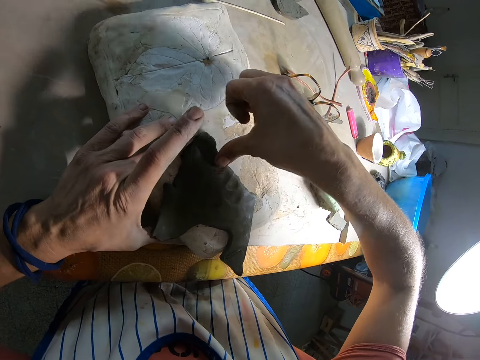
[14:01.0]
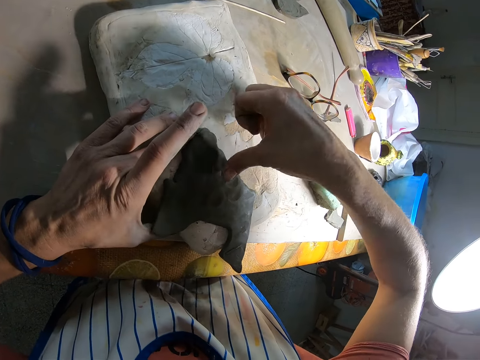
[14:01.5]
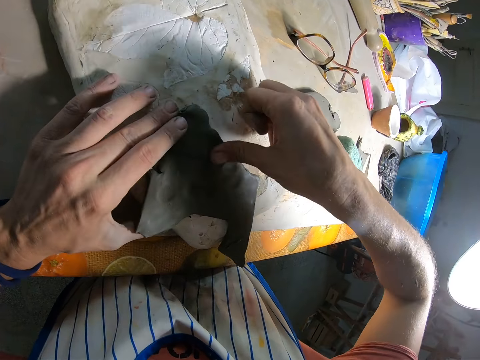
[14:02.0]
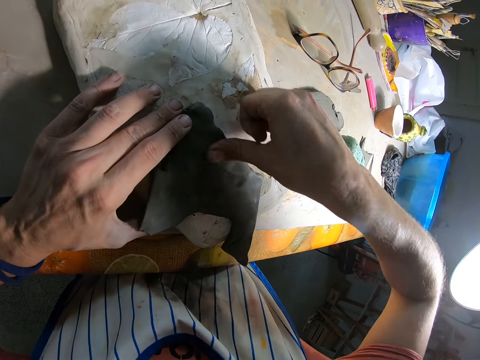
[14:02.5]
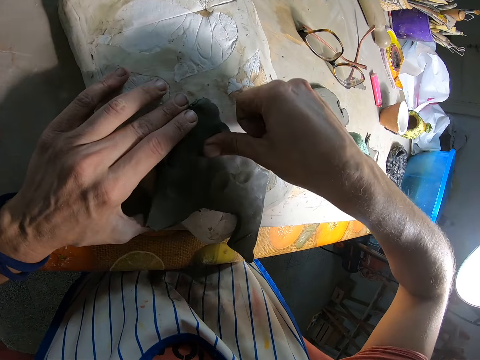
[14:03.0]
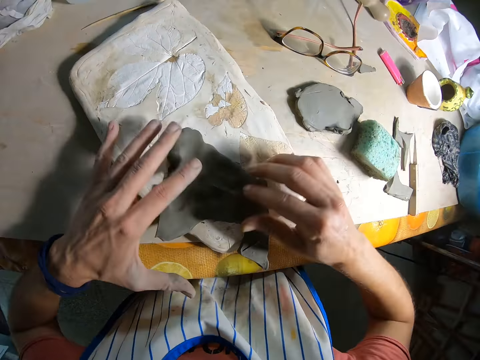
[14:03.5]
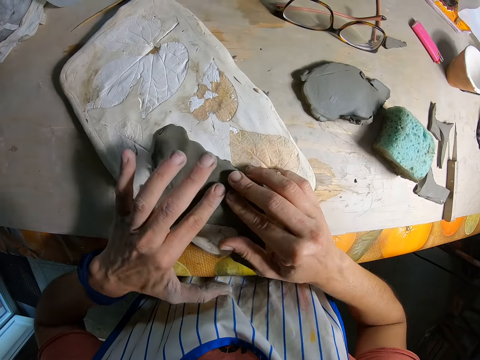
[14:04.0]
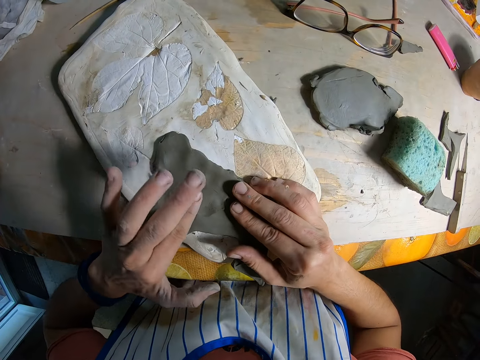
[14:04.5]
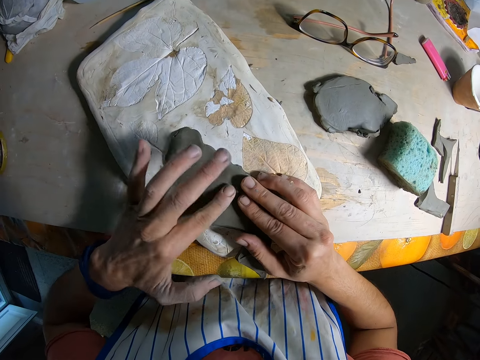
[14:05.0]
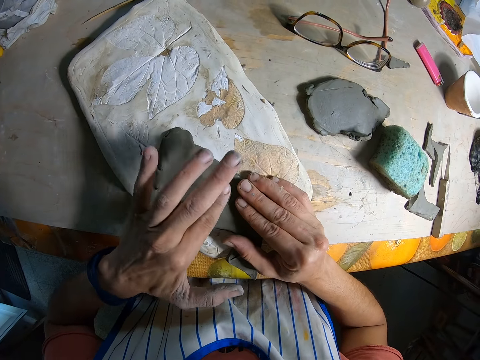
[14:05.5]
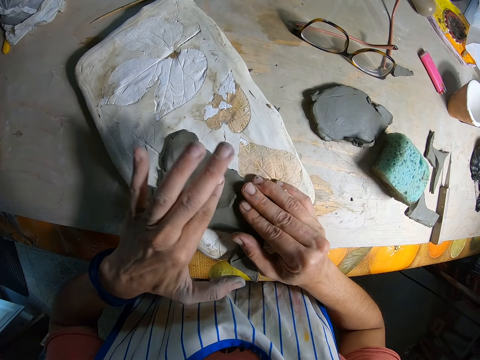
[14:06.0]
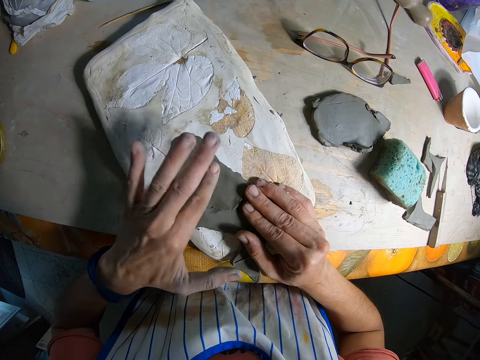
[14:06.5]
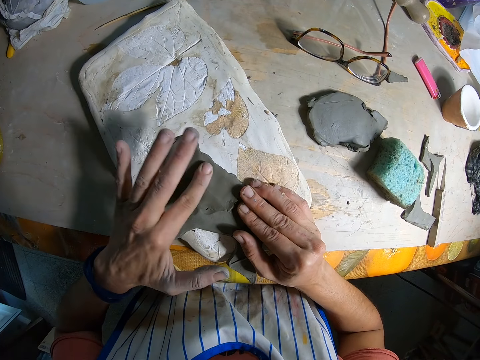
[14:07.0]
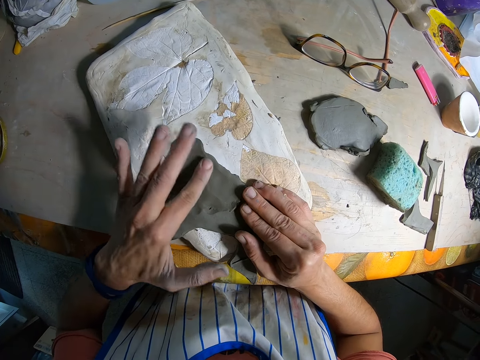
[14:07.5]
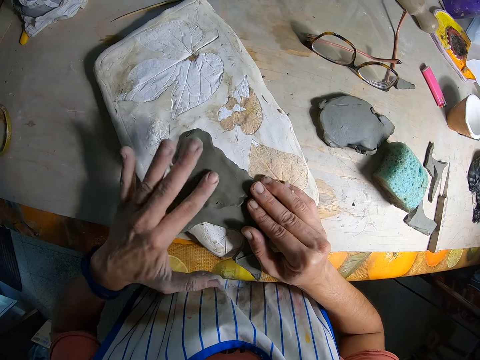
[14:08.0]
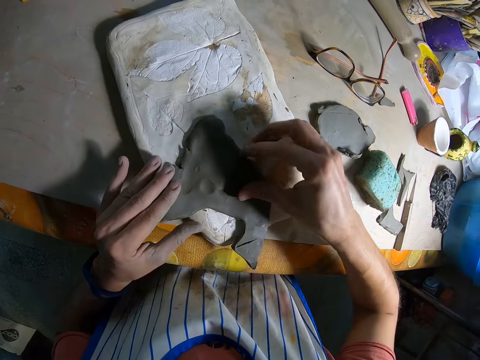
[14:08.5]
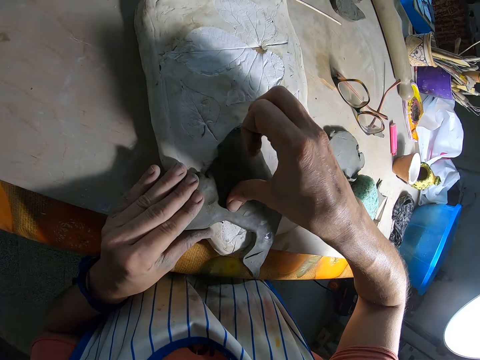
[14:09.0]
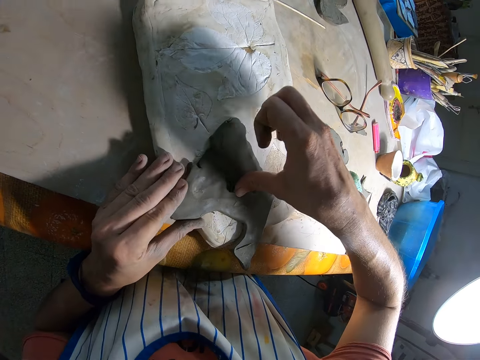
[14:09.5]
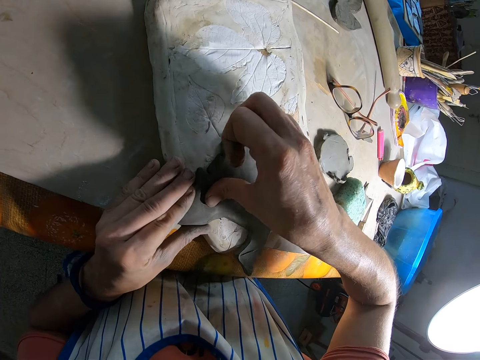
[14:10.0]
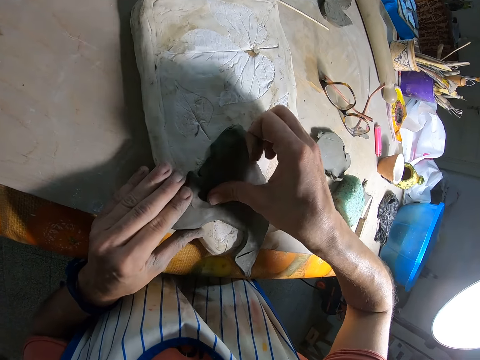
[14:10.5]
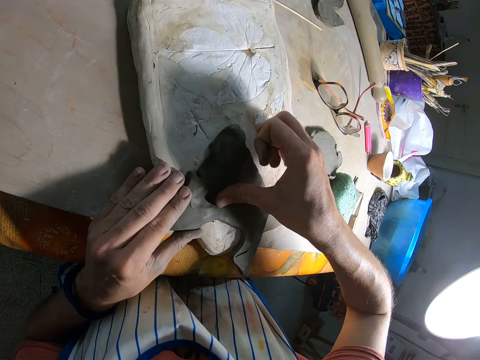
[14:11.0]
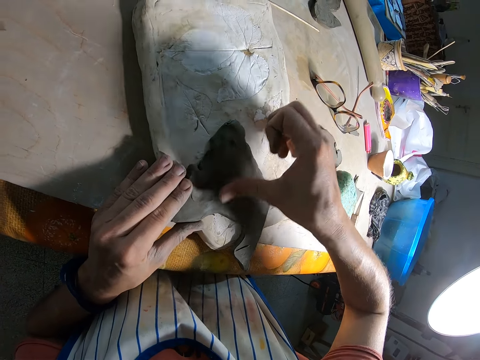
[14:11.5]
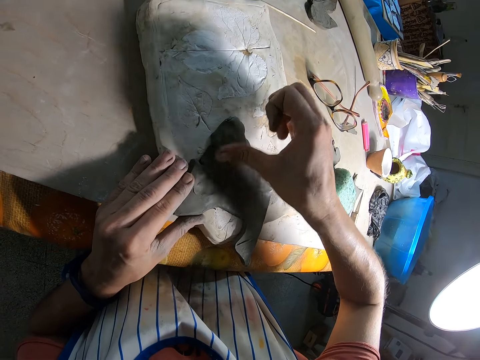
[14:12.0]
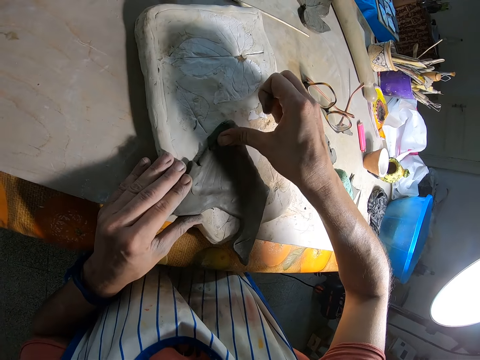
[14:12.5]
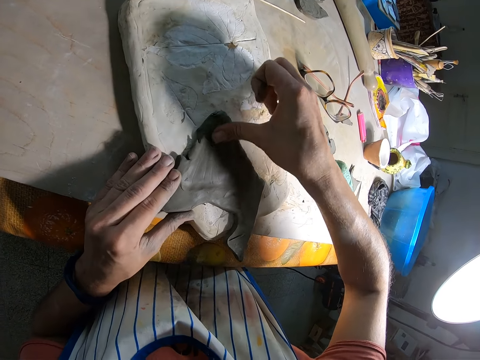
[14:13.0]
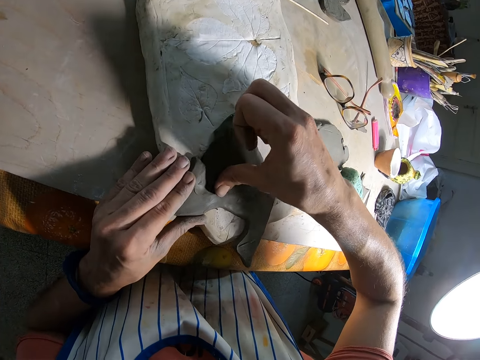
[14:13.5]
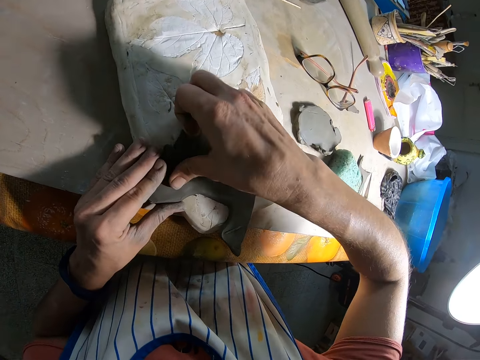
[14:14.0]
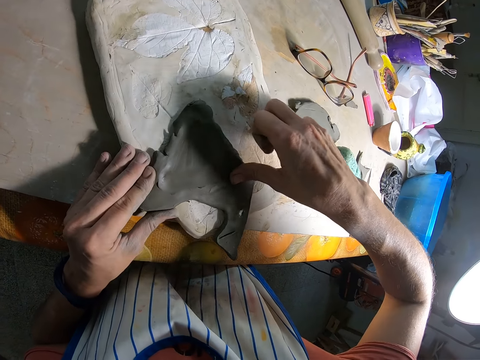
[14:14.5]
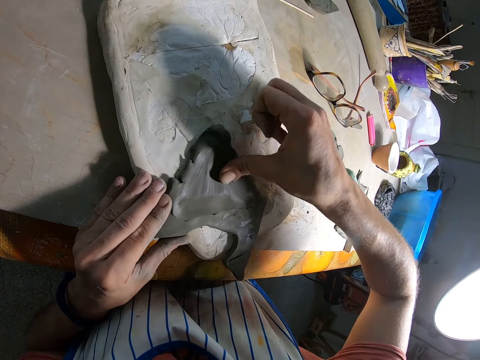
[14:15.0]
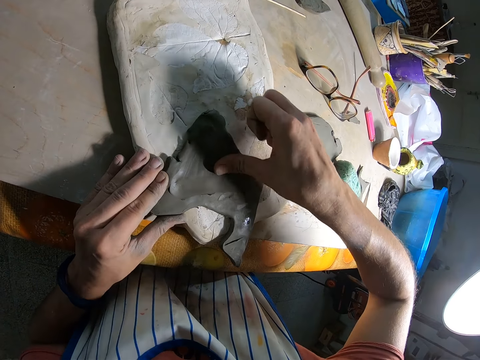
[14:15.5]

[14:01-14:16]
The camera wearer stretches the polymer clay with his right hand thumb. He removes his left hand from the vintage vase. He places his left hand on the clay on the vintage vase. He places both hands on the polymer clay. He stretches the polymer clay with his left hand finger. He presses the clay to the vintage vase with his left hand. He presses the clay to the vintage vase with his right hand. He places his left hand on the vintage vase. He stretches the polymer clay with his right hand thumb.

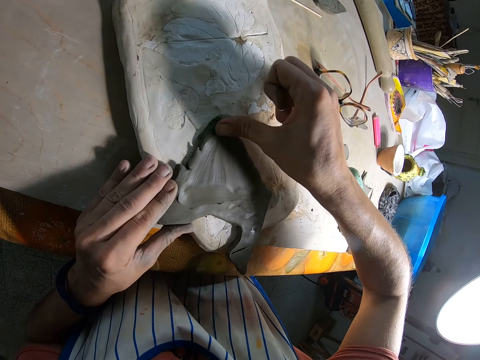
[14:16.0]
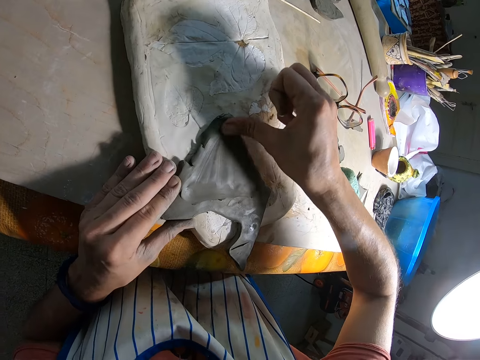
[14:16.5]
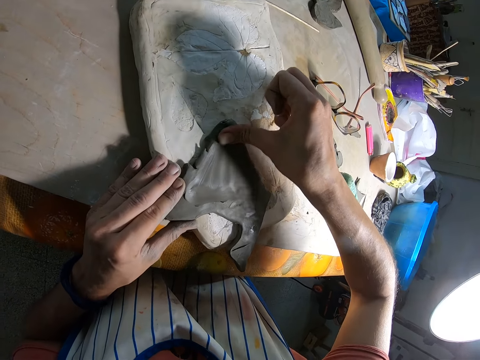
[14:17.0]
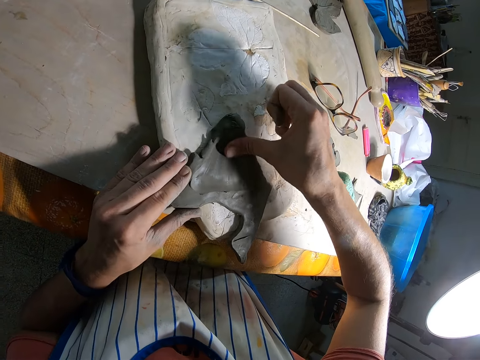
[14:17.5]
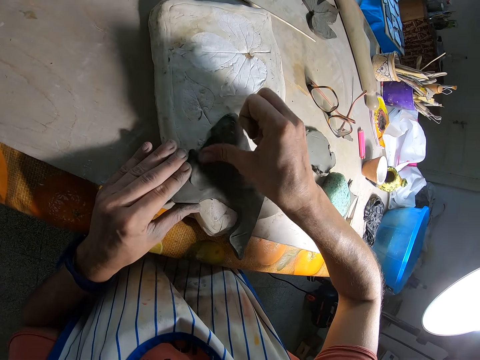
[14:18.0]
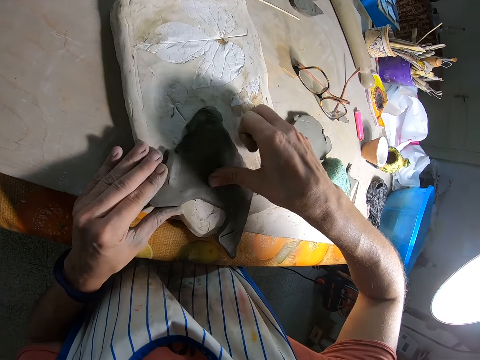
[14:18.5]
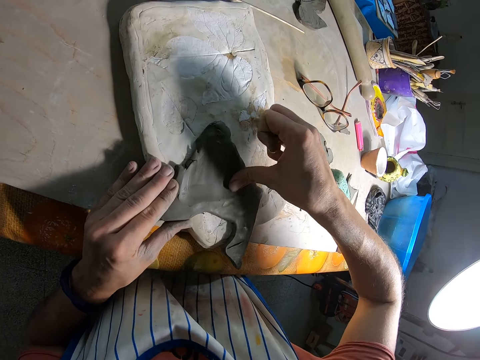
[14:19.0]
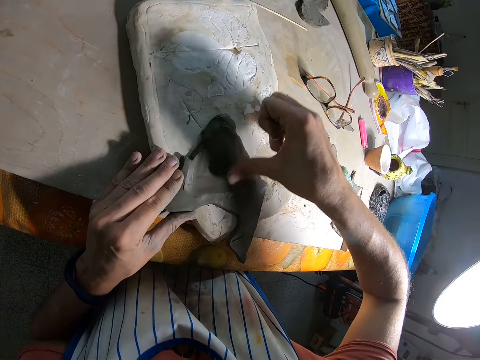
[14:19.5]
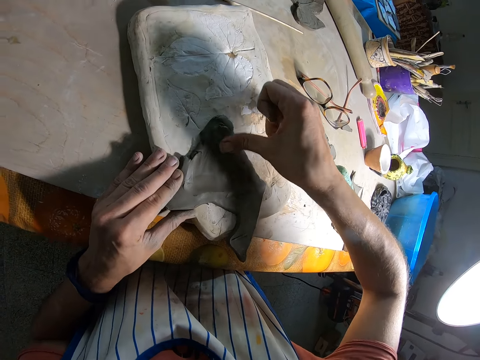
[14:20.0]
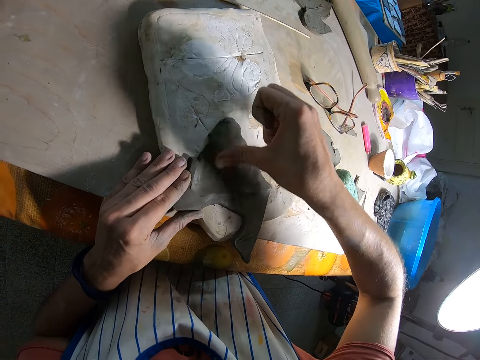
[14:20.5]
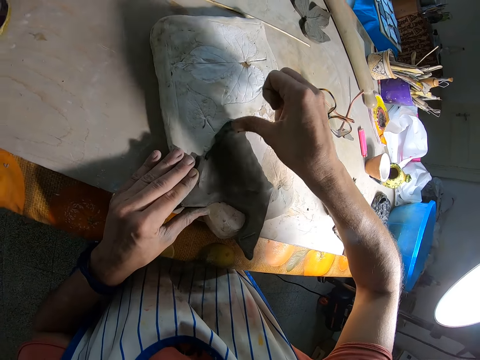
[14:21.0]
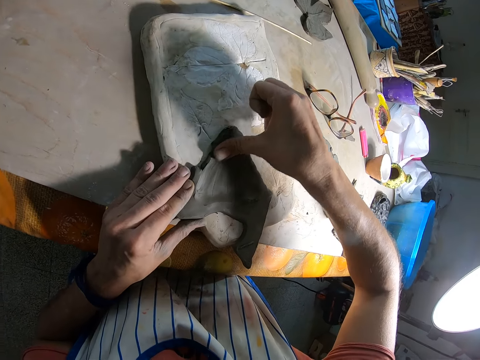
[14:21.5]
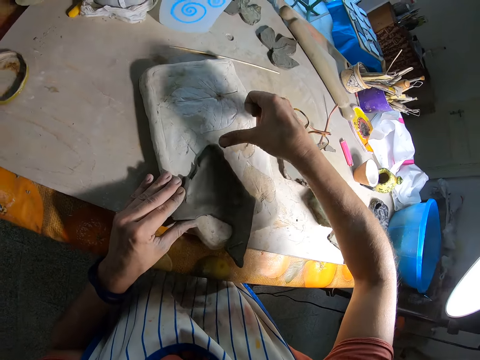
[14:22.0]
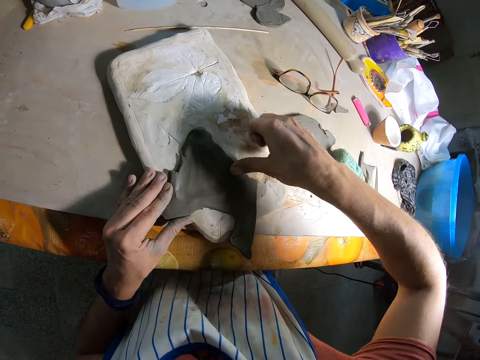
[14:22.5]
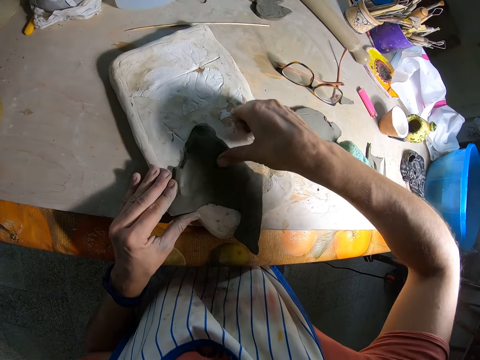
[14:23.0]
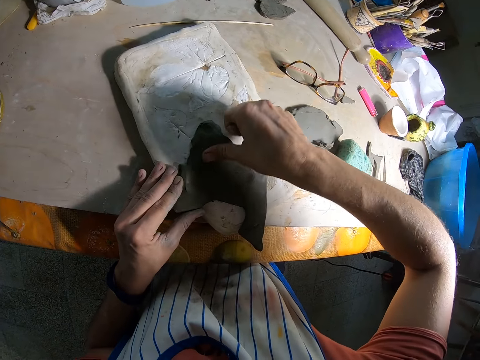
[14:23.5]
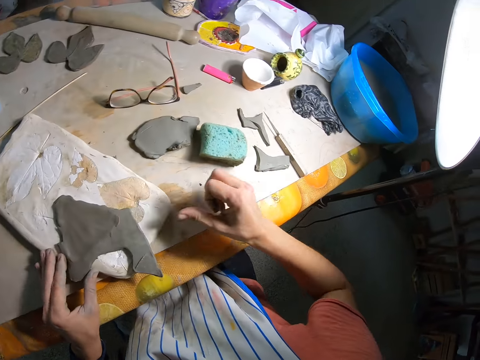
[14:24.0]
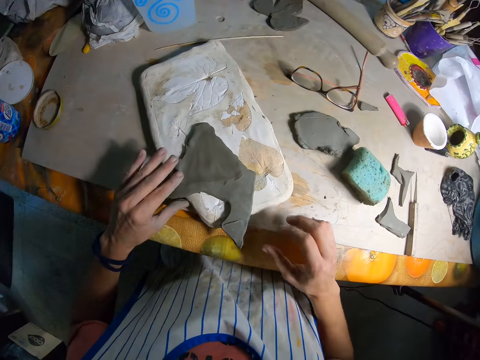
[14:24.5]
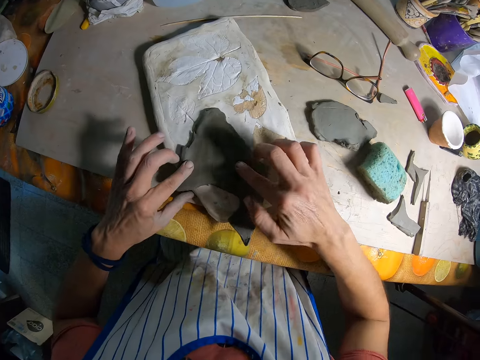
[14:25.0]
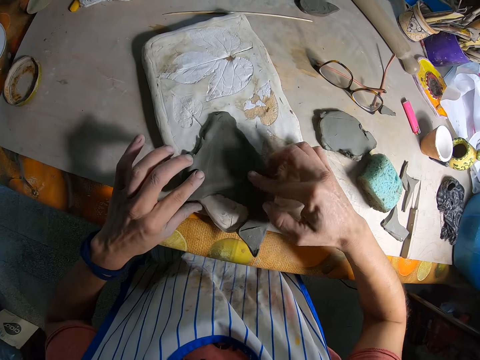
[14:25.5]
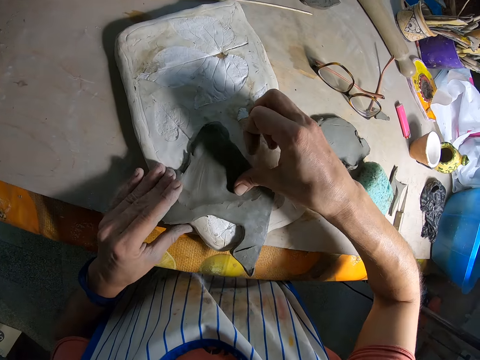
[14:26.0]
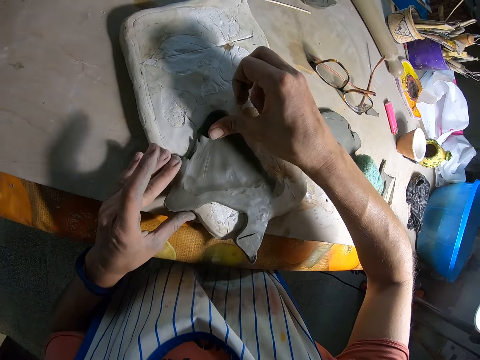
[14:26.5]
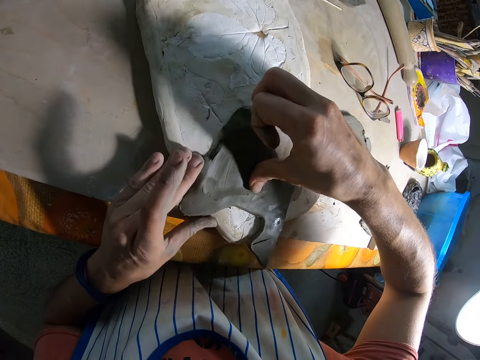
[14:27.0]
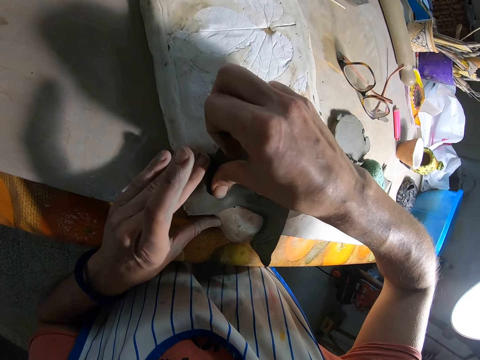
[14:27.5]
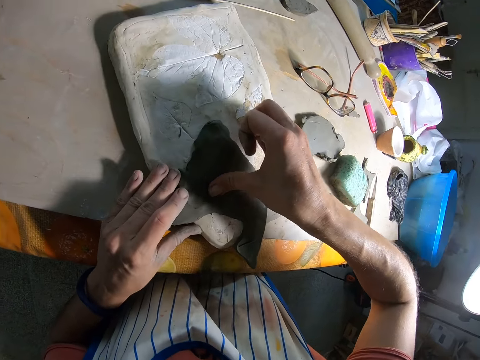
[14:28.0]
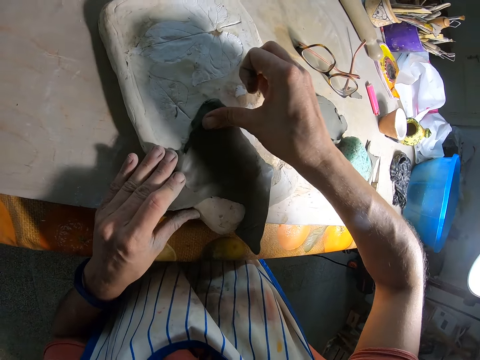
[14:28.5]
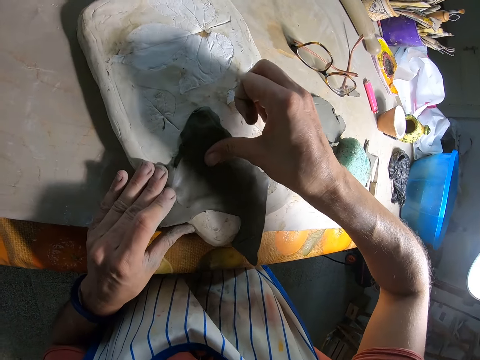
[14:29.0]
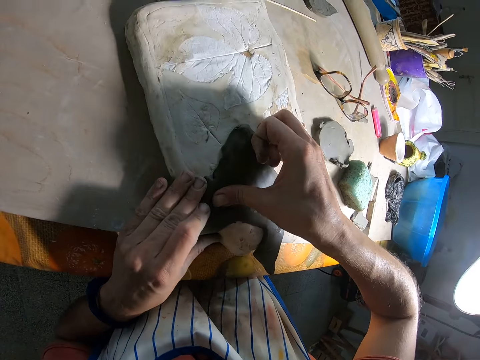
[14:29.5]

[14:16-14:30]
The camera wearer removes his right hand from the clay on the vintage vase. He places his right hand on the table. He presses the polymer clay with his right hand finger. He presses the clay to the vintage vase with both hands. He places his left hand on the vintage vase. He presses the clay to the vintage vase with his right hand. He stretches the polymer clay with his right hand thumb.
